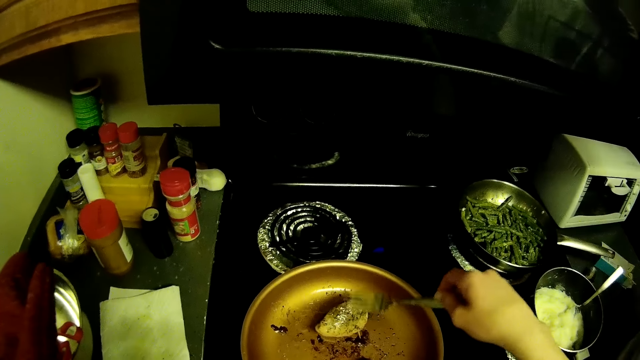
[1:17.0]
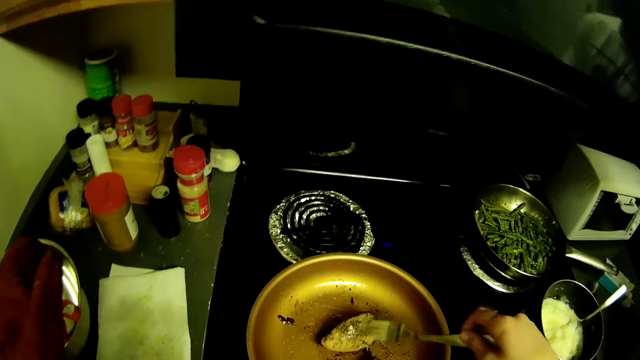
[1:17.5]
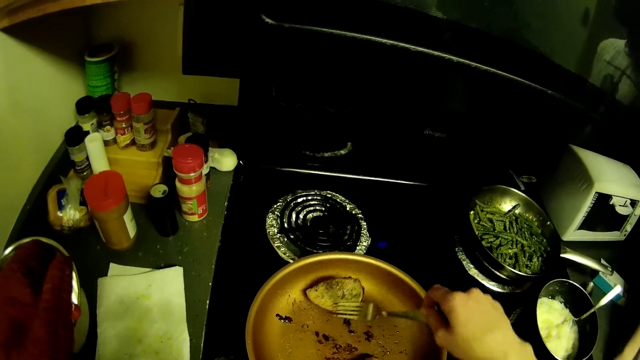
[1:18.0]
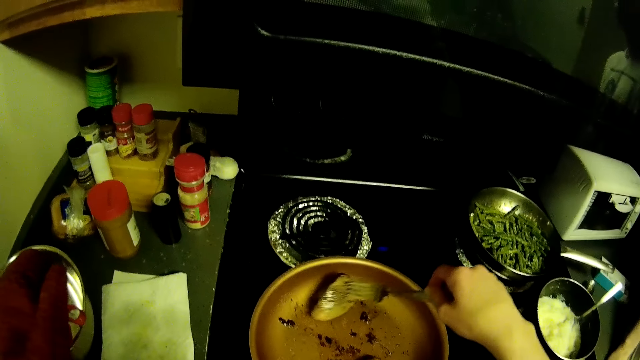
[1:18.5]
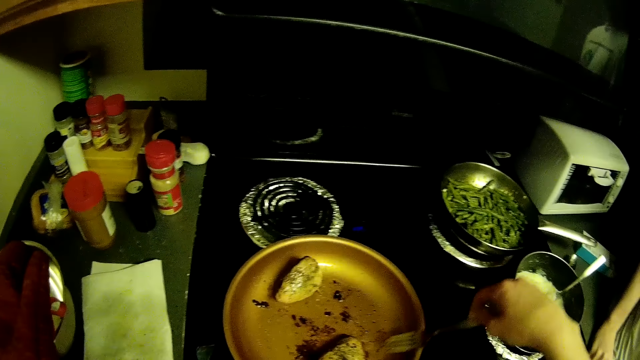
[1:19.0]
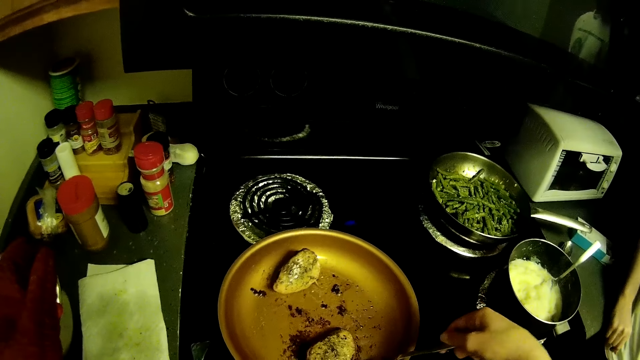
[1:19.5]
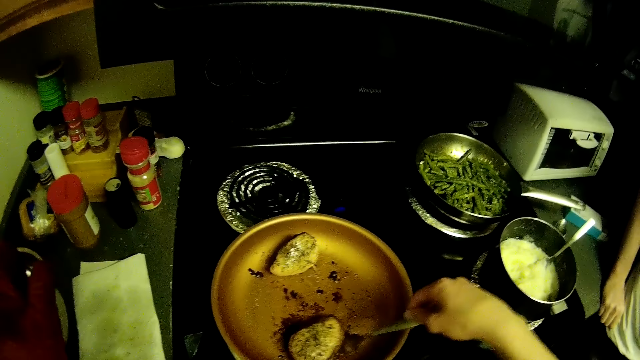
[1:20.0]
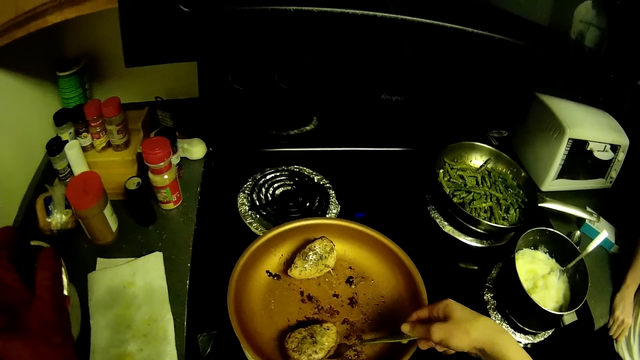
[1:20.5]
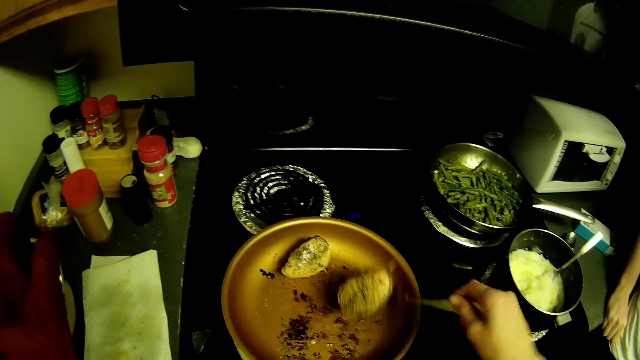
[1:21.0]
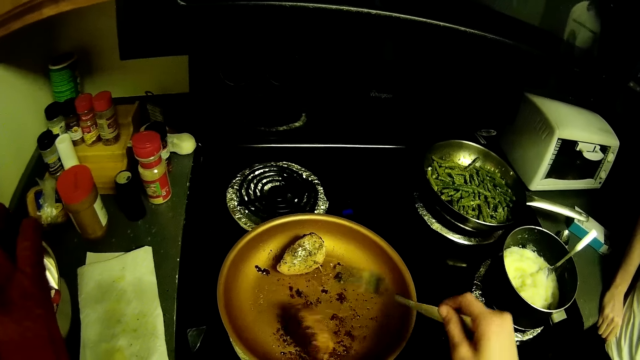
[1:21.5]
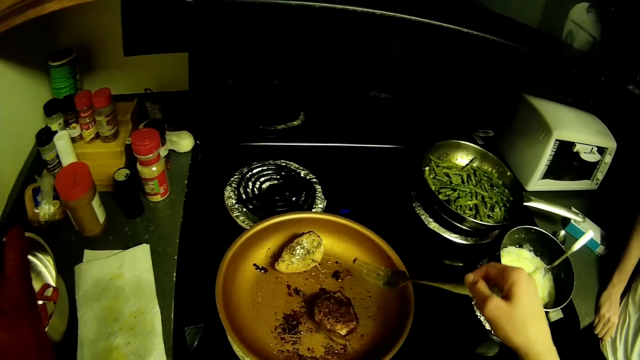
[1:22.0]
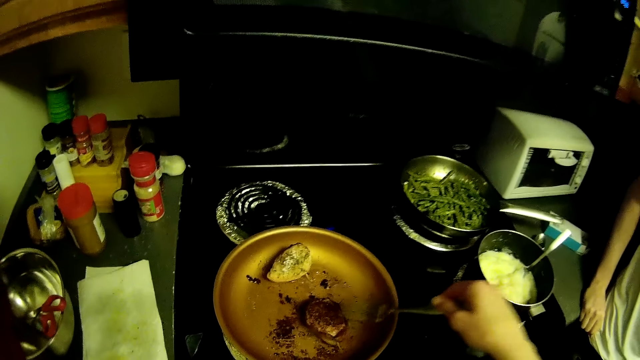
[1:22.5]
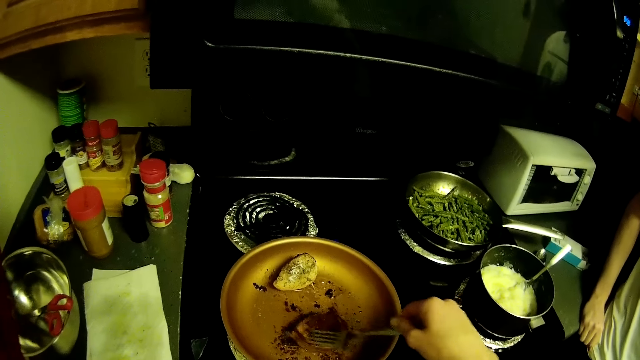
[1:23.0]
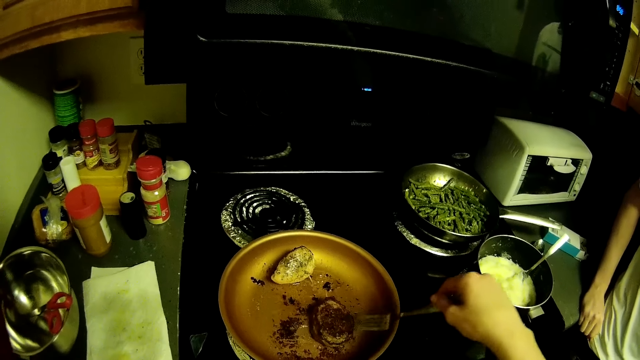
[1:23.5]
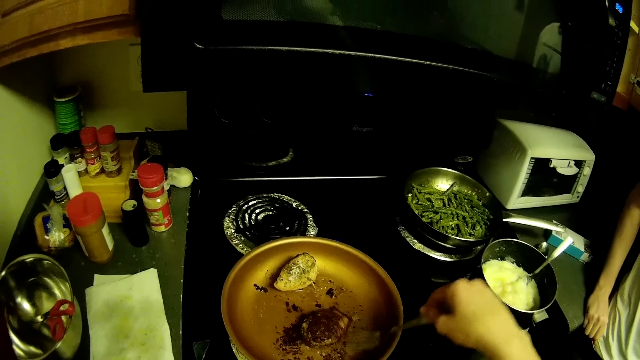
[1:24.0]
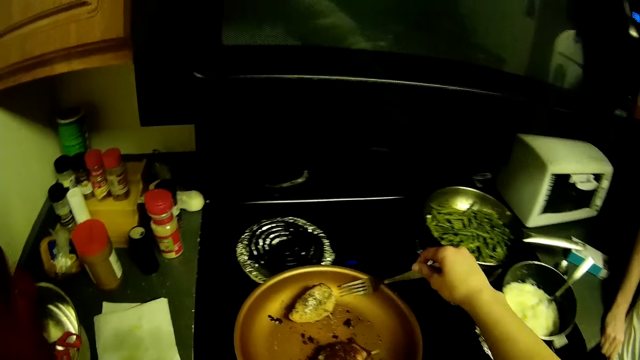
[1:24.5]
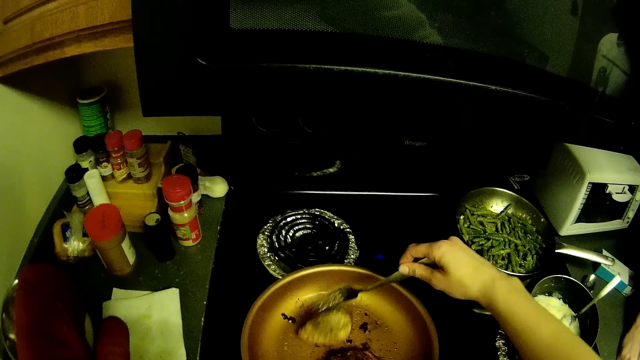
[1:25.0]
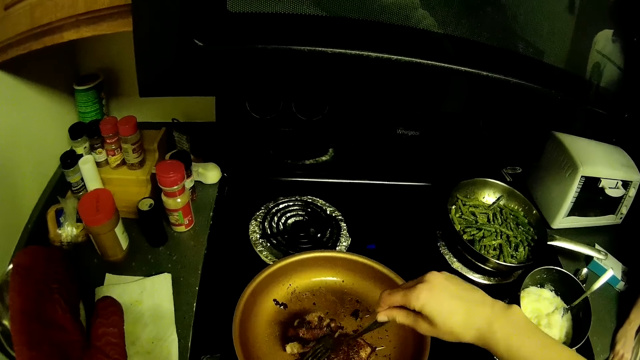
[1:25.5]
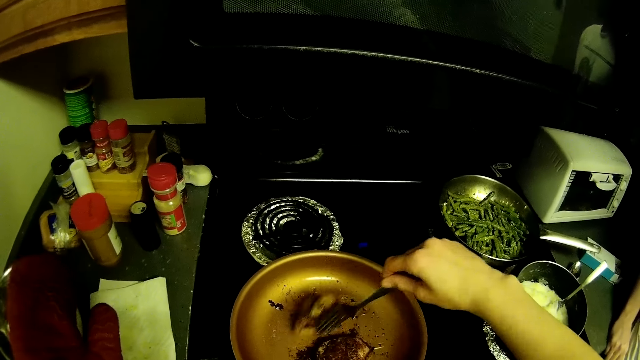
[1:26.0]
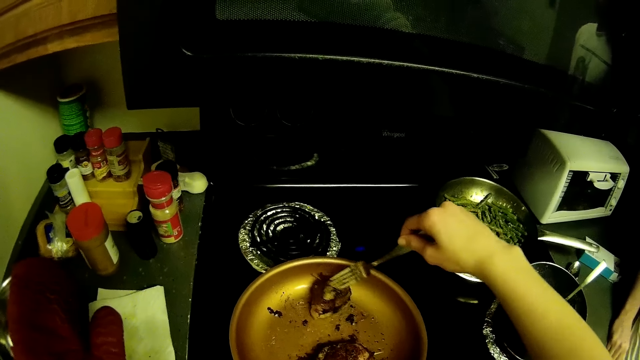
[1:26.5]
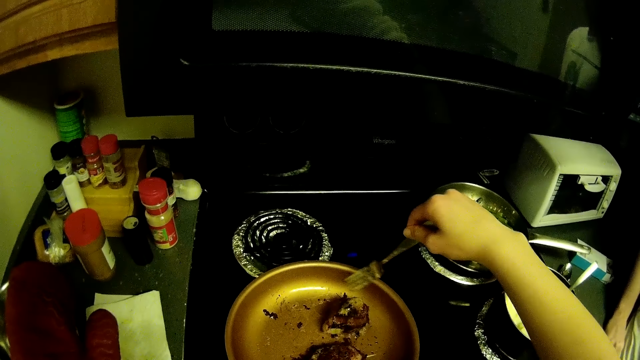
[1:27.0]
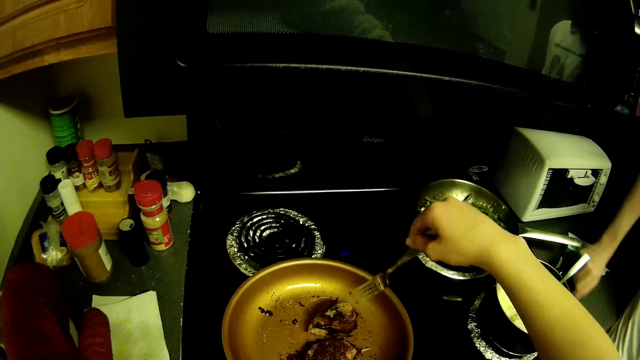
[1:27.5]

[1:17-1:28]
The camera wearer turns meat with a fork. They turn the meat with the fork repeatedly.

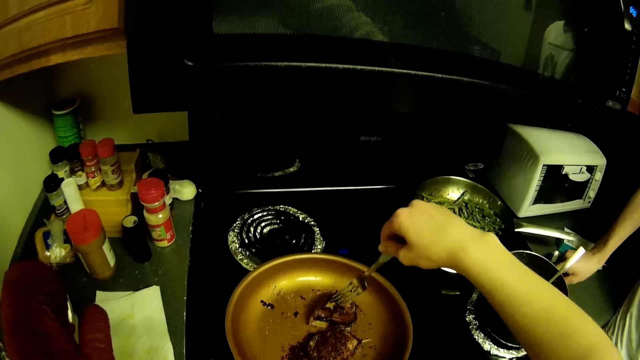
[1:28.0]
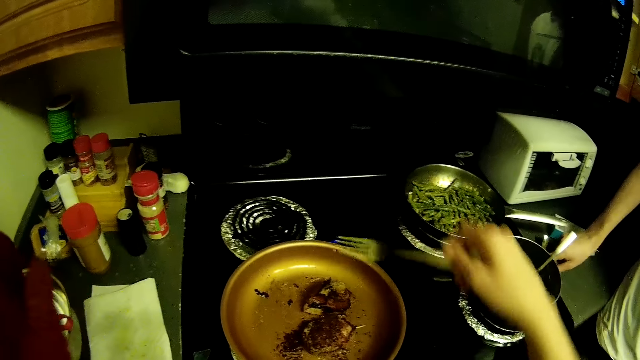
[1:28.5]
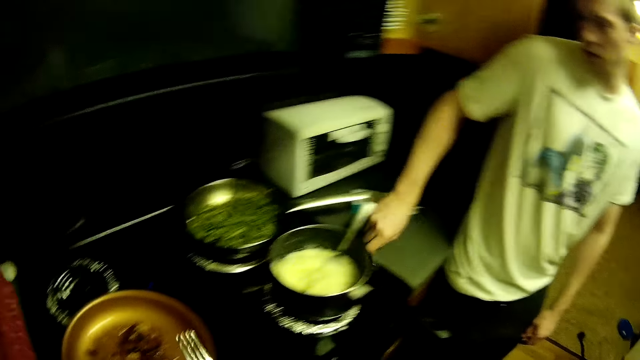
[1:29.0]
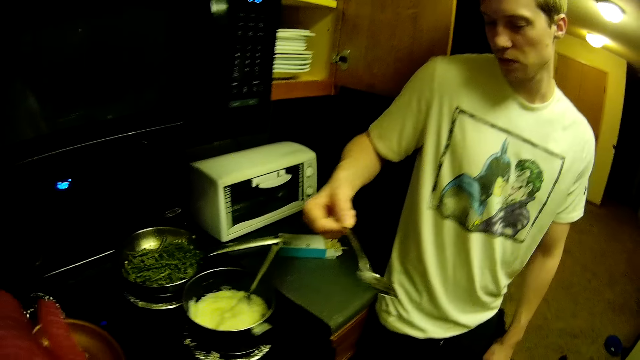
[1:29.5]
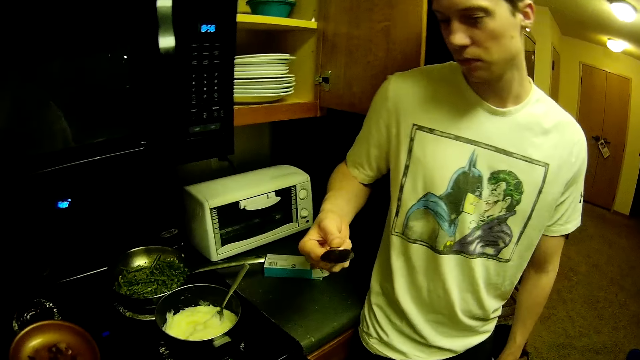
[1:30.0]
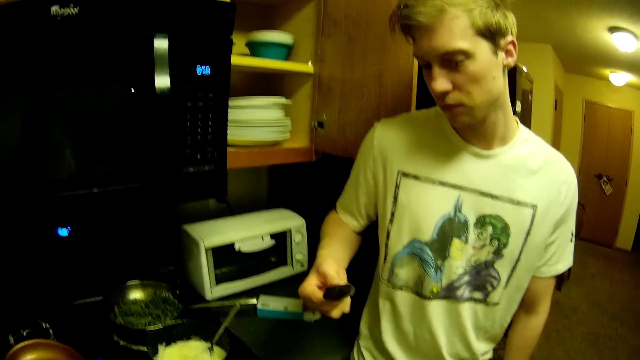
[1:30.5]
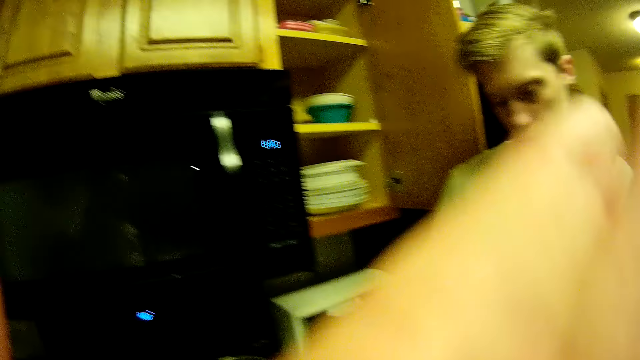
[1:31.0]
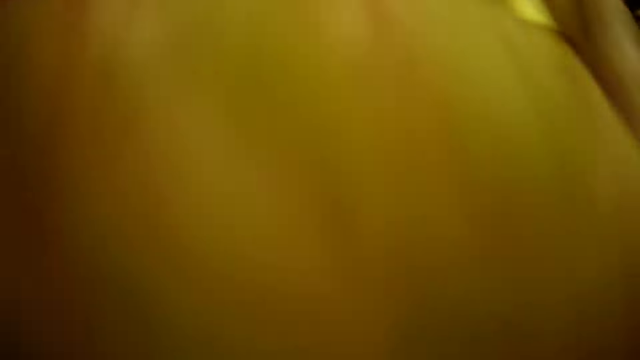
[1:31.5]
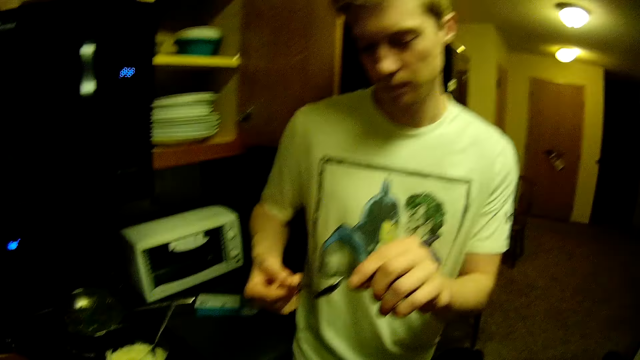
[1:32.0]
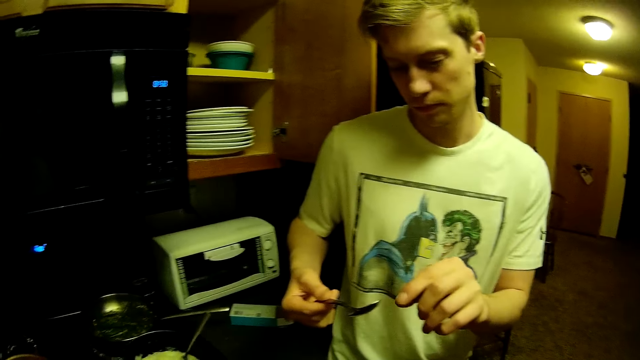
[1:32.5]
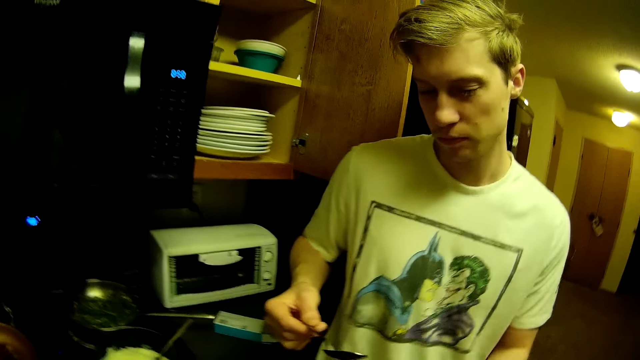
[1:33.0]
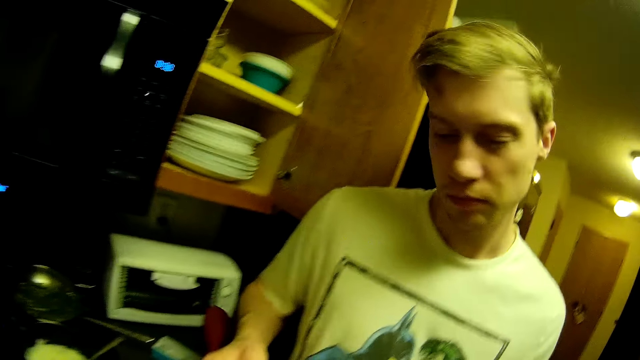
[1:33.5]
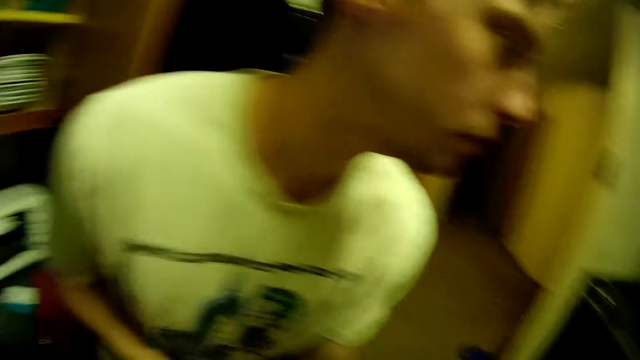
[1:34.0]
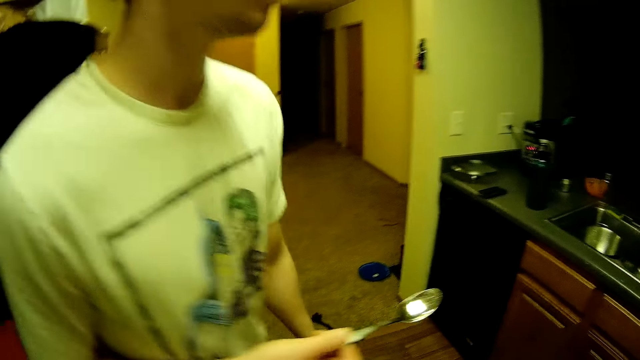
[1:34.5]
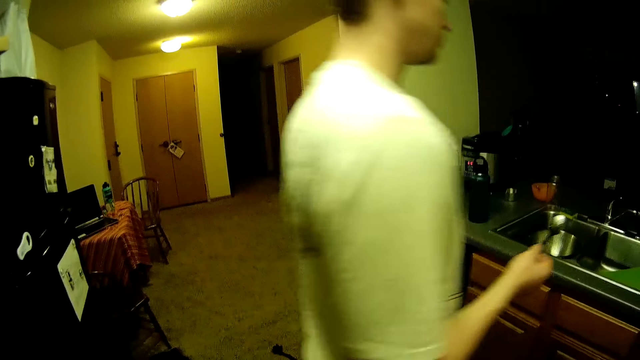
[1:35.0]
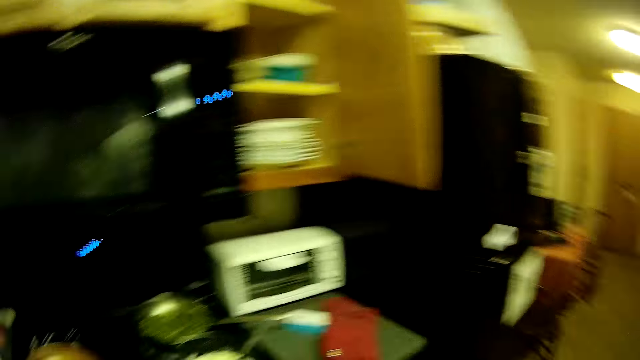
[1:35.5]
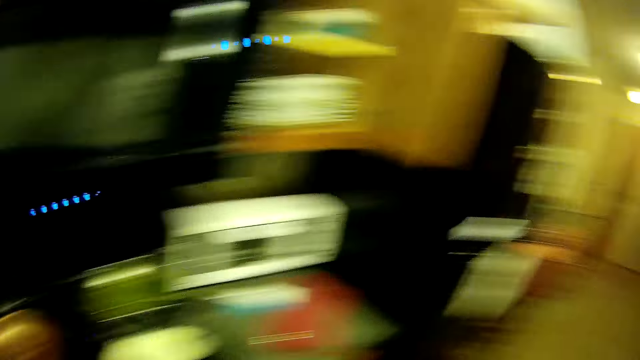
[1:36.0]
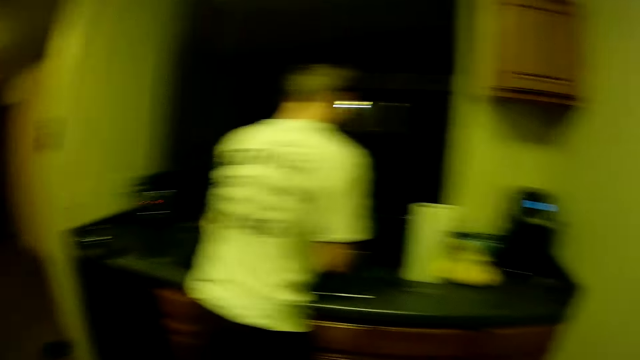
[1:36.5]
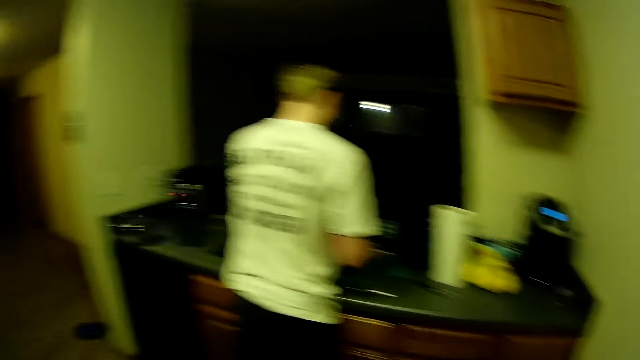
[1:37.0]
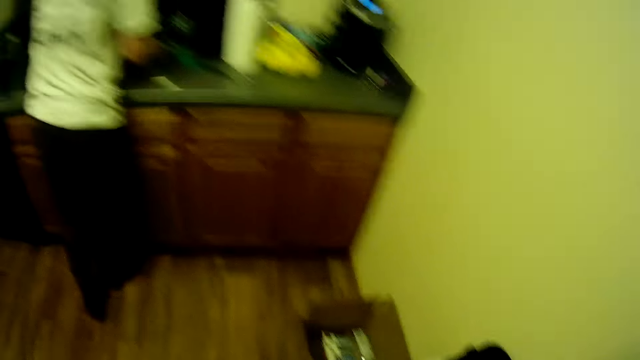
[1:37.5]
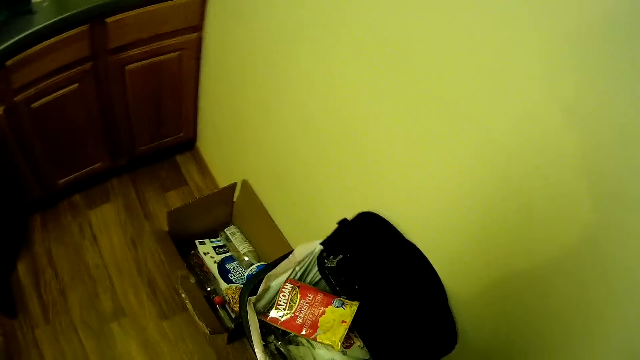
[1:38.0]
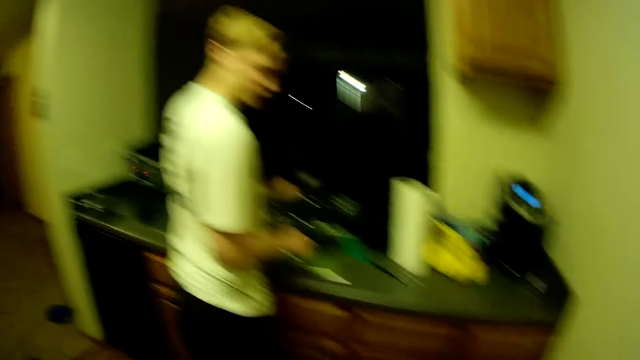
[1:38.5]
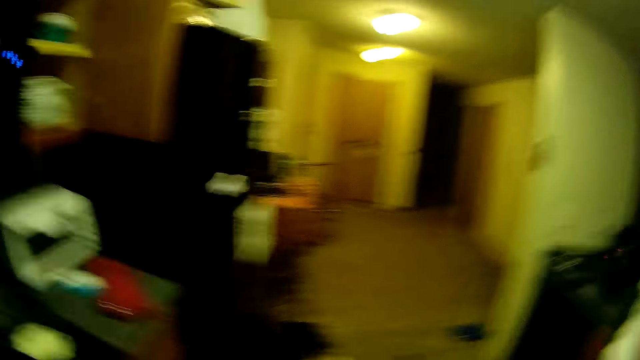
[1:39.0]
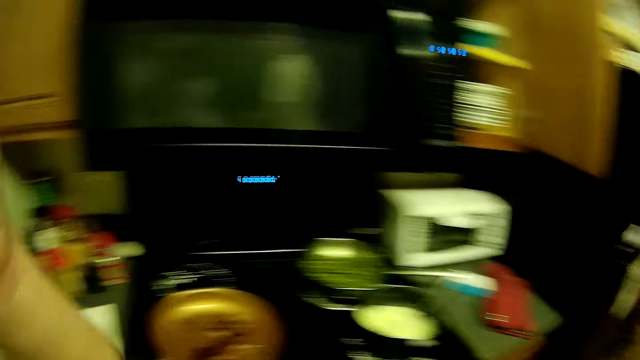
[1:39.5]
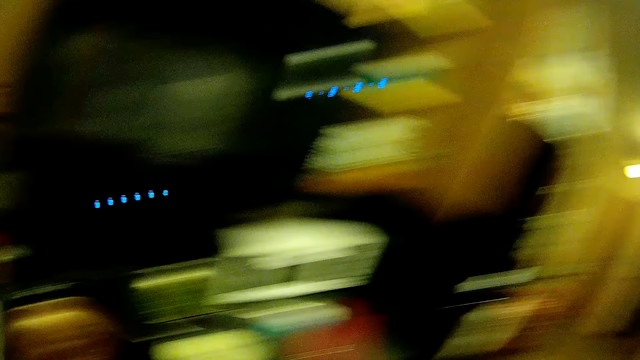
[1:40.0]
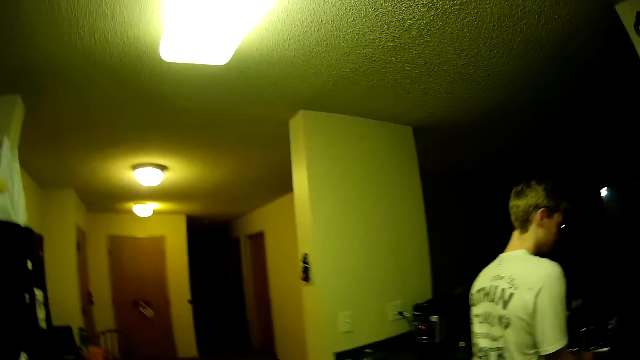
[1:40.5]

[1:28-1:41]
A man picks a spoon from the countertop with his right hand. The camera wearer touches her face with her left hand. She places a hand glove in her left hand on the countertop. The man washes the spoon.
